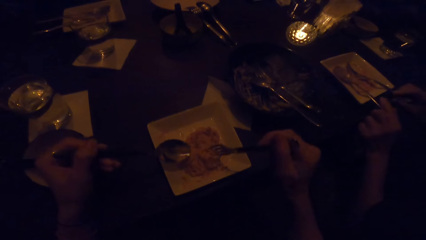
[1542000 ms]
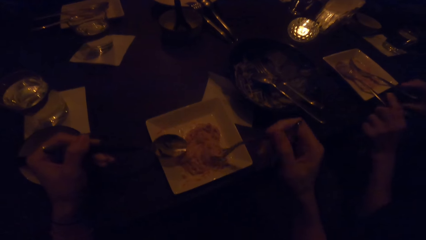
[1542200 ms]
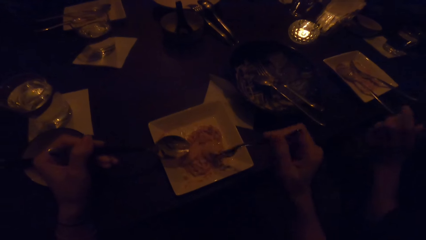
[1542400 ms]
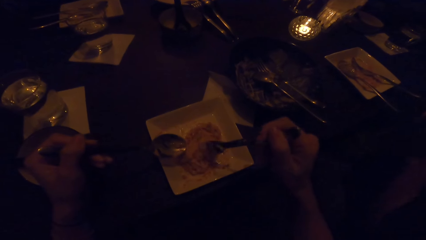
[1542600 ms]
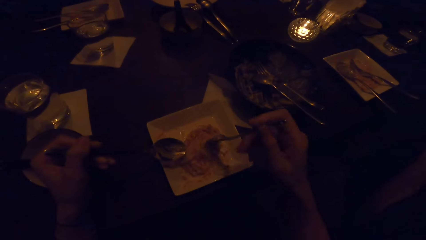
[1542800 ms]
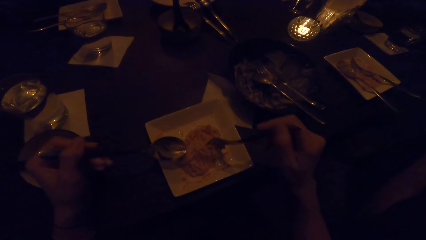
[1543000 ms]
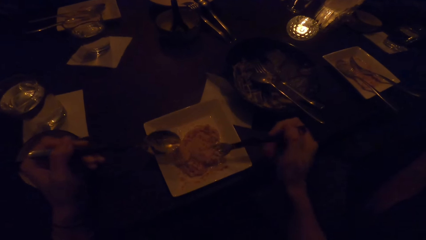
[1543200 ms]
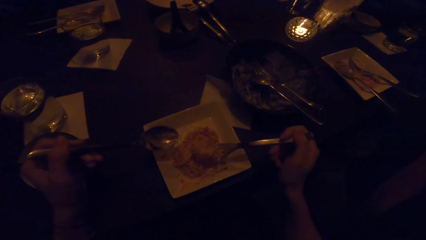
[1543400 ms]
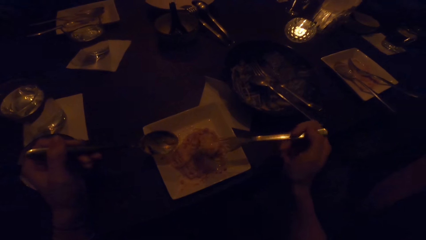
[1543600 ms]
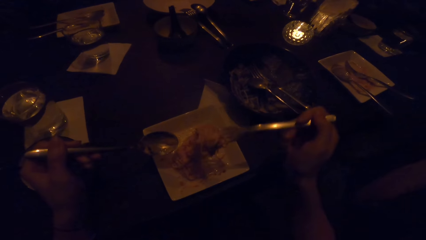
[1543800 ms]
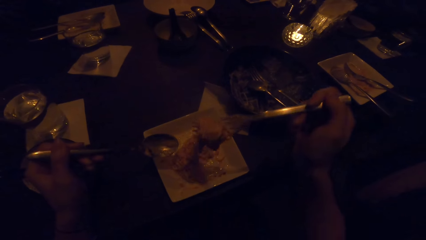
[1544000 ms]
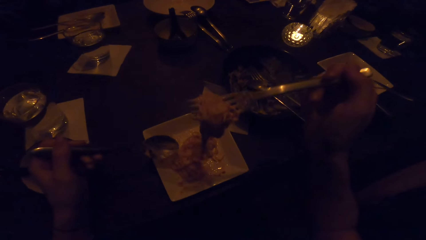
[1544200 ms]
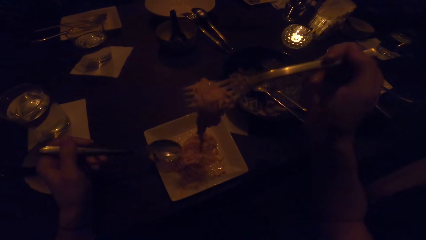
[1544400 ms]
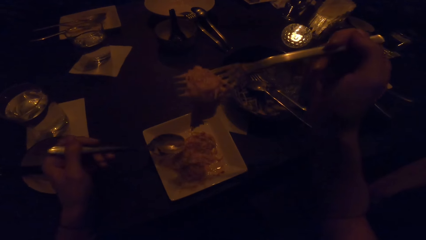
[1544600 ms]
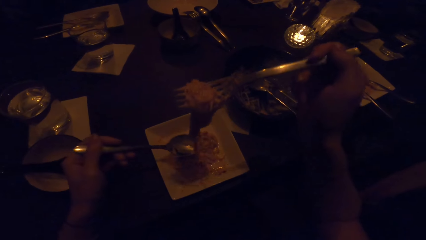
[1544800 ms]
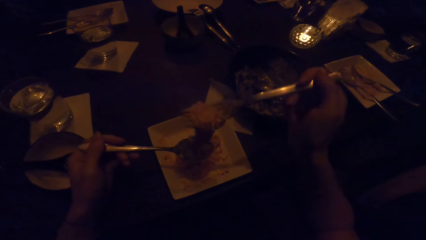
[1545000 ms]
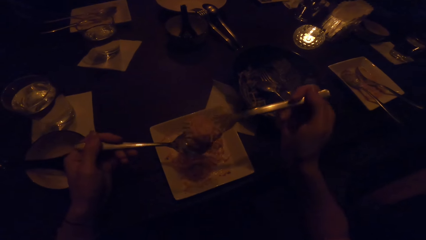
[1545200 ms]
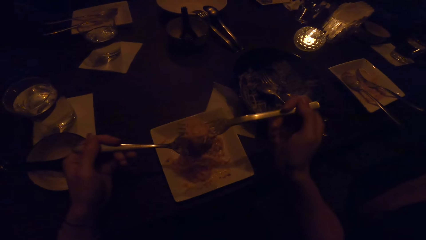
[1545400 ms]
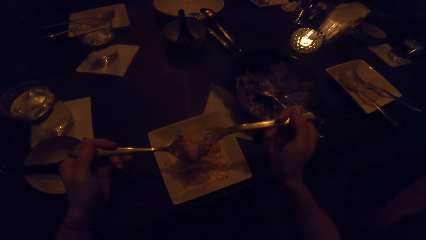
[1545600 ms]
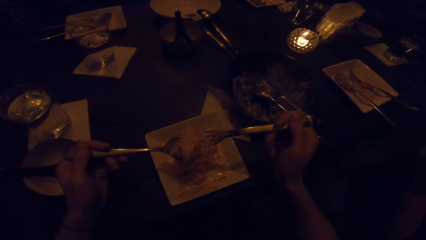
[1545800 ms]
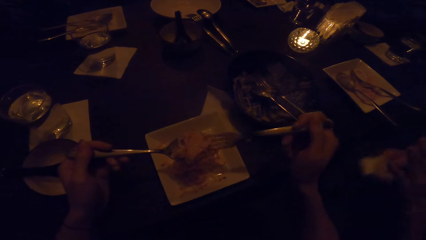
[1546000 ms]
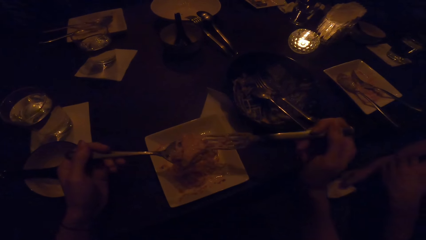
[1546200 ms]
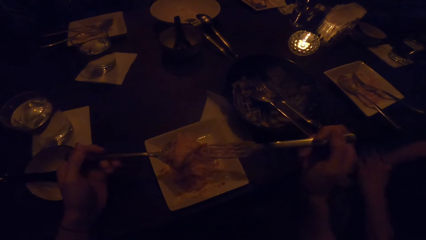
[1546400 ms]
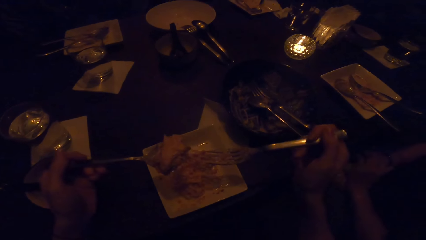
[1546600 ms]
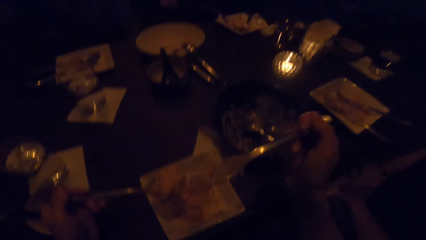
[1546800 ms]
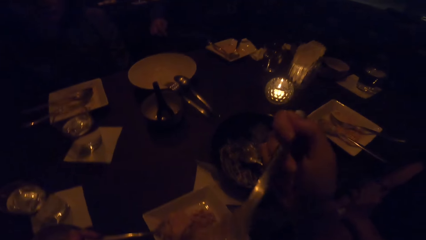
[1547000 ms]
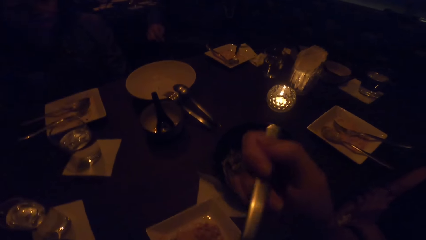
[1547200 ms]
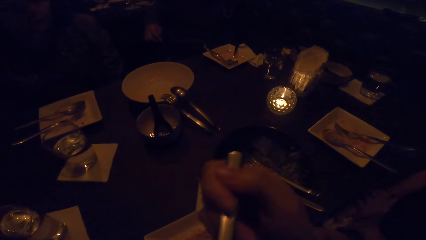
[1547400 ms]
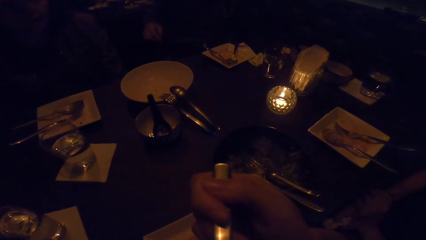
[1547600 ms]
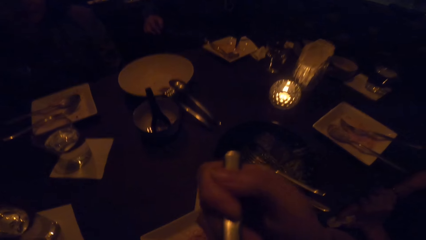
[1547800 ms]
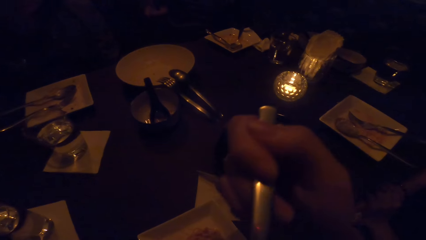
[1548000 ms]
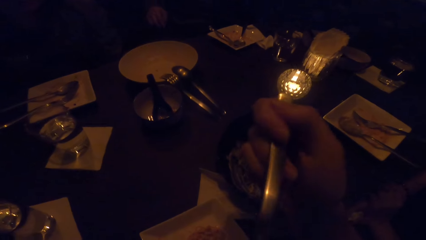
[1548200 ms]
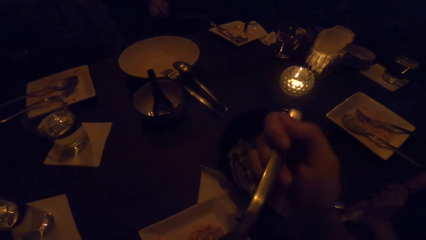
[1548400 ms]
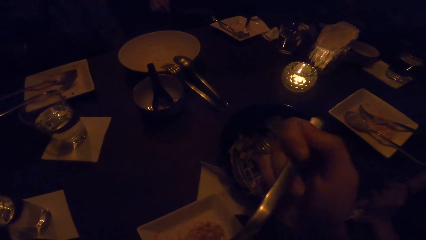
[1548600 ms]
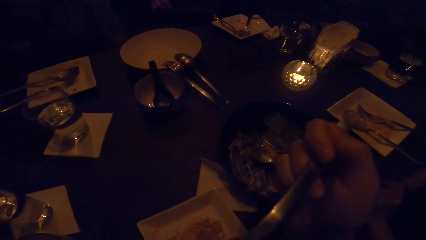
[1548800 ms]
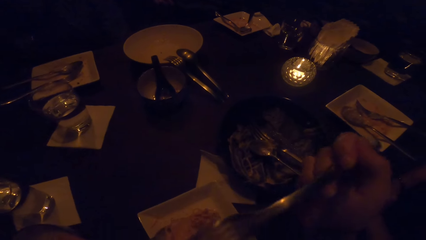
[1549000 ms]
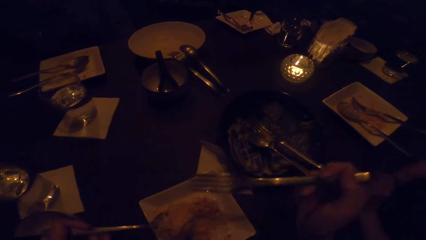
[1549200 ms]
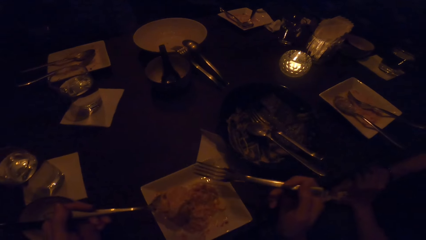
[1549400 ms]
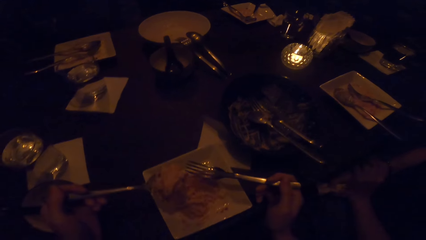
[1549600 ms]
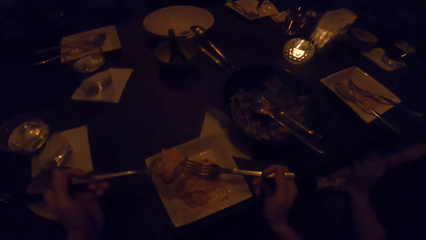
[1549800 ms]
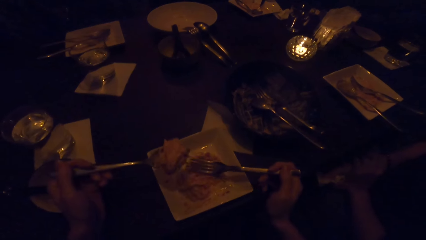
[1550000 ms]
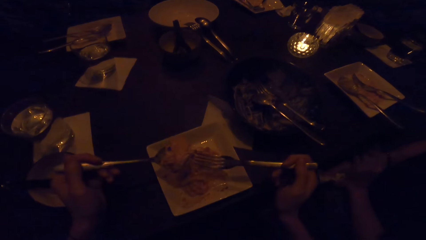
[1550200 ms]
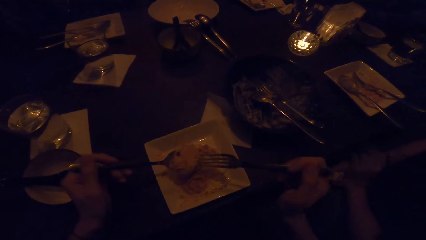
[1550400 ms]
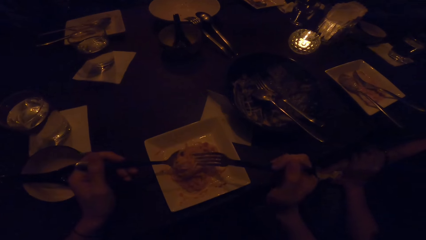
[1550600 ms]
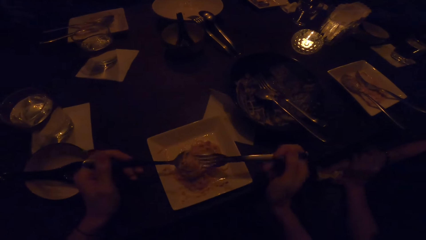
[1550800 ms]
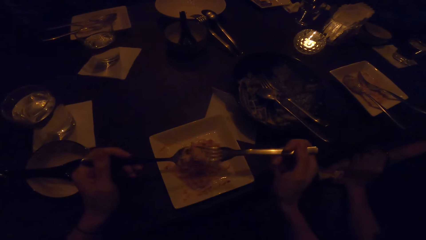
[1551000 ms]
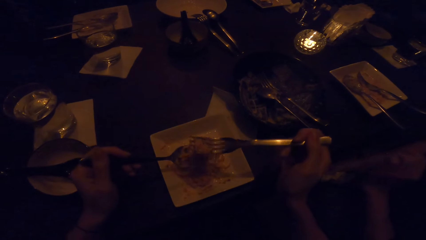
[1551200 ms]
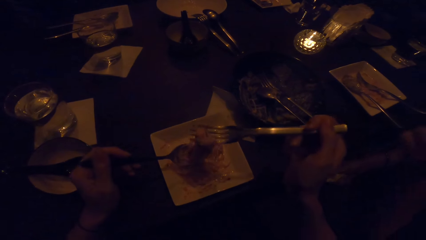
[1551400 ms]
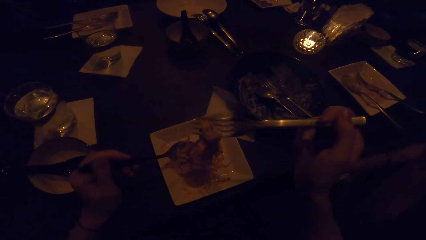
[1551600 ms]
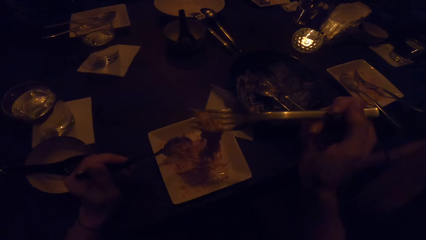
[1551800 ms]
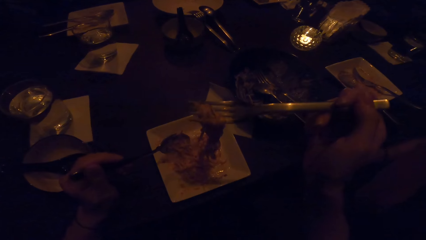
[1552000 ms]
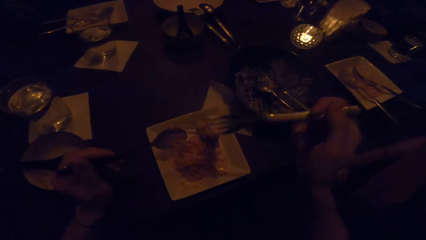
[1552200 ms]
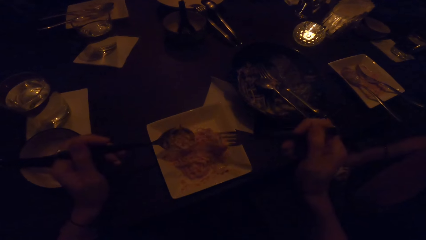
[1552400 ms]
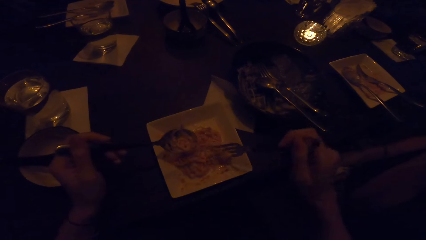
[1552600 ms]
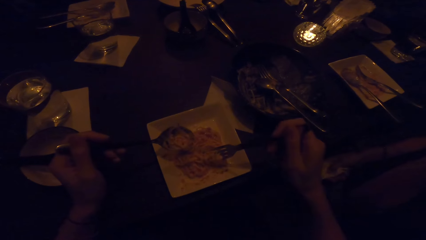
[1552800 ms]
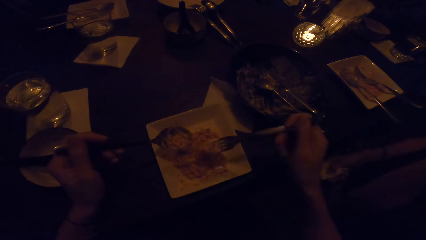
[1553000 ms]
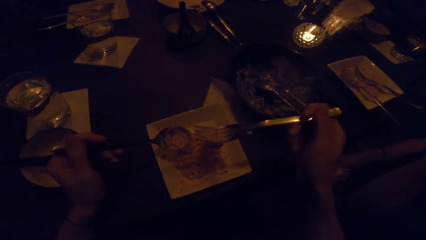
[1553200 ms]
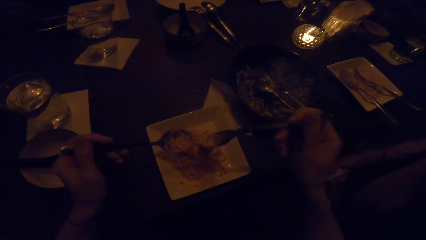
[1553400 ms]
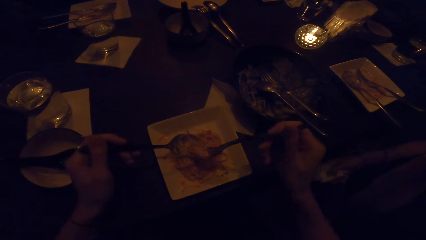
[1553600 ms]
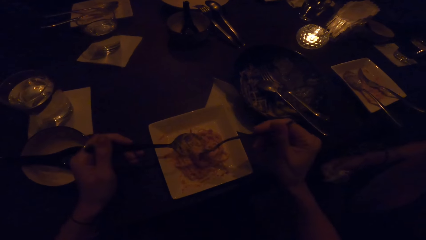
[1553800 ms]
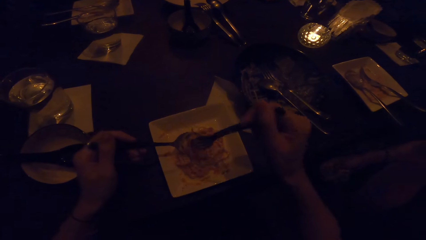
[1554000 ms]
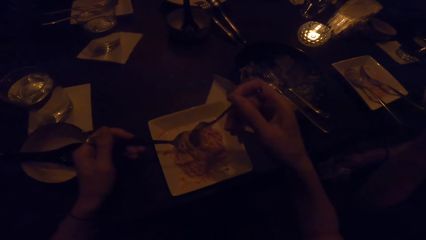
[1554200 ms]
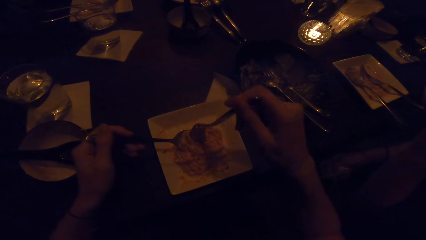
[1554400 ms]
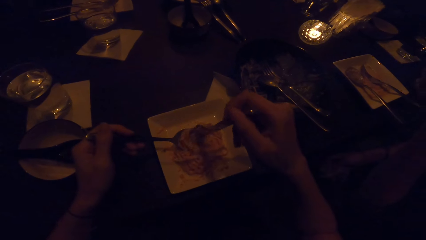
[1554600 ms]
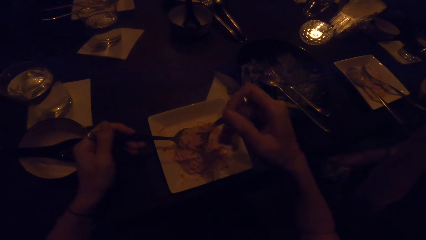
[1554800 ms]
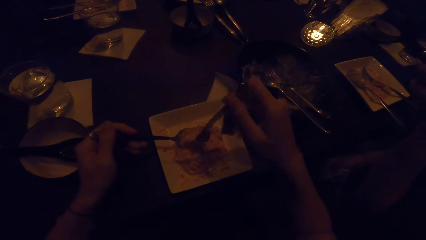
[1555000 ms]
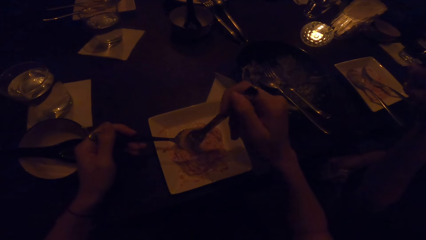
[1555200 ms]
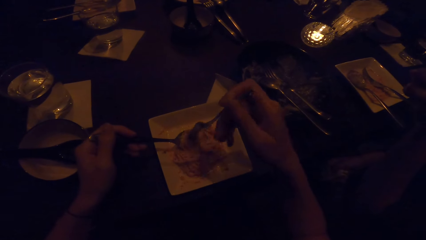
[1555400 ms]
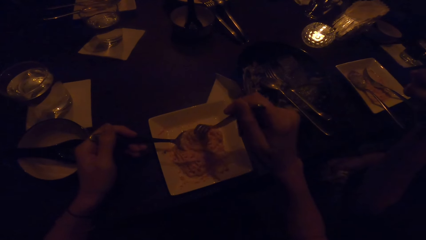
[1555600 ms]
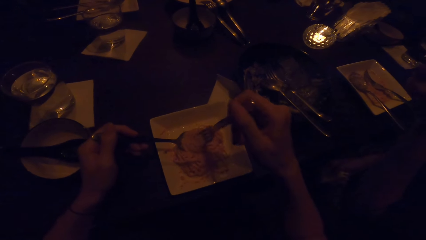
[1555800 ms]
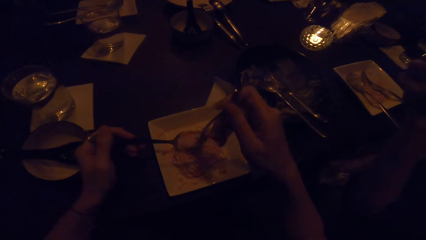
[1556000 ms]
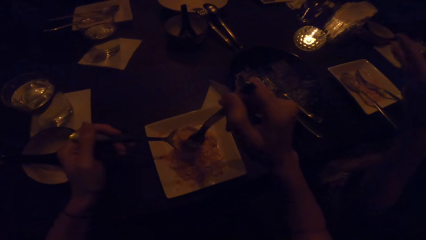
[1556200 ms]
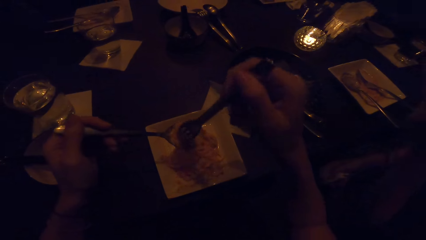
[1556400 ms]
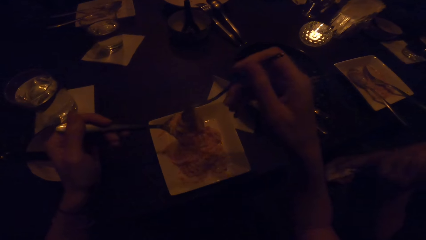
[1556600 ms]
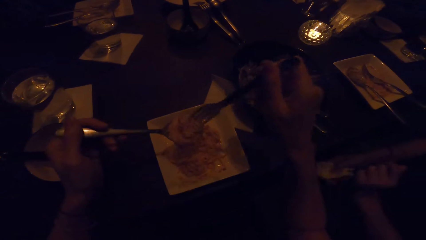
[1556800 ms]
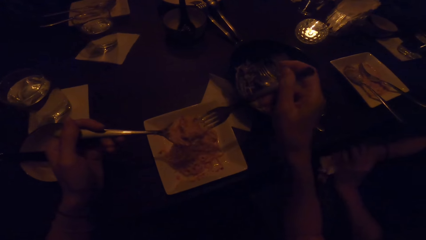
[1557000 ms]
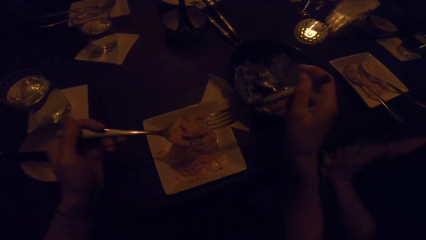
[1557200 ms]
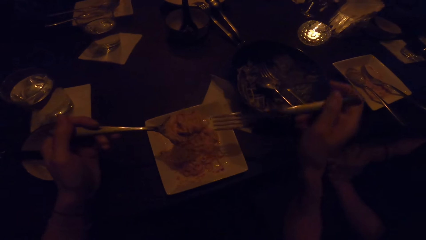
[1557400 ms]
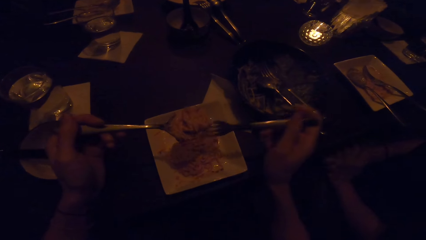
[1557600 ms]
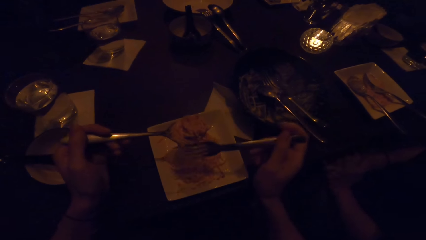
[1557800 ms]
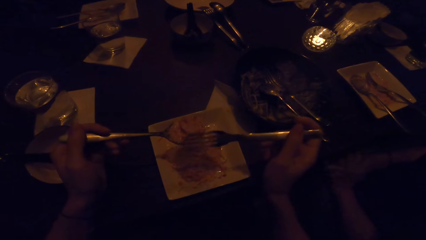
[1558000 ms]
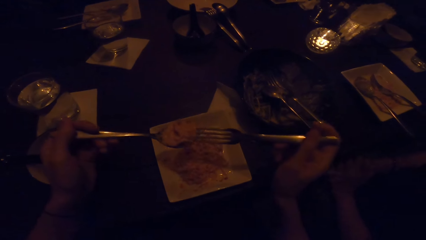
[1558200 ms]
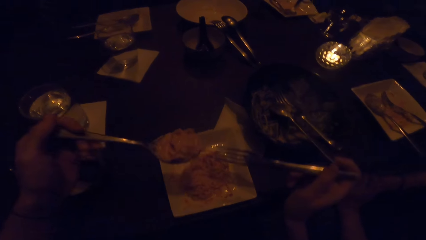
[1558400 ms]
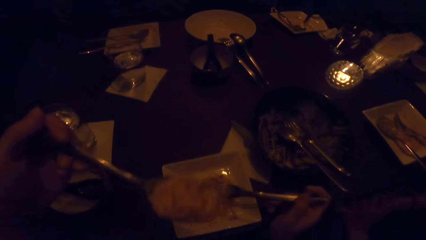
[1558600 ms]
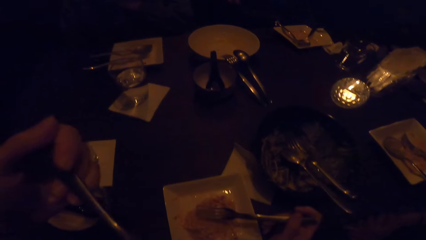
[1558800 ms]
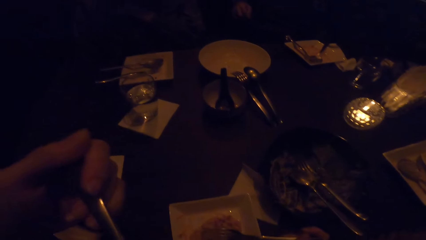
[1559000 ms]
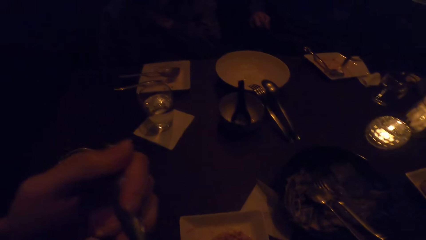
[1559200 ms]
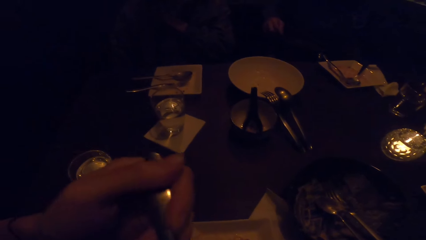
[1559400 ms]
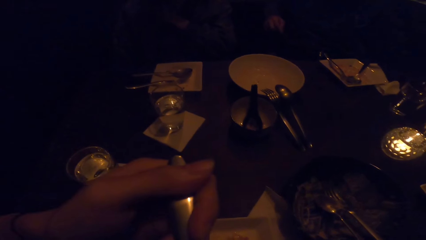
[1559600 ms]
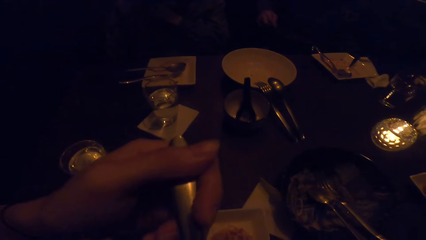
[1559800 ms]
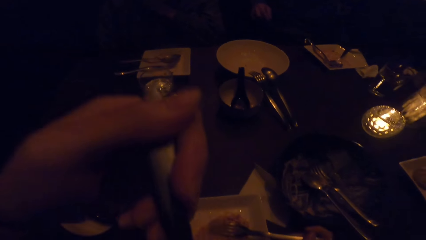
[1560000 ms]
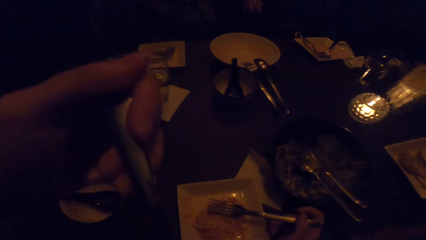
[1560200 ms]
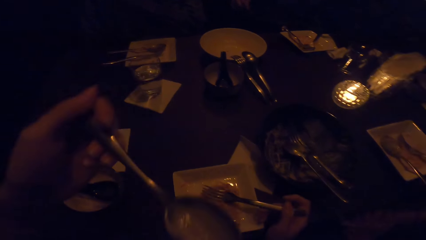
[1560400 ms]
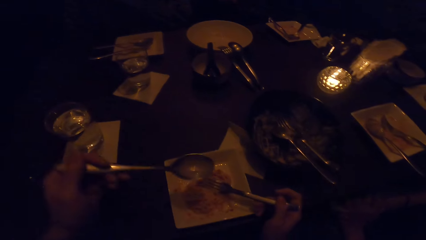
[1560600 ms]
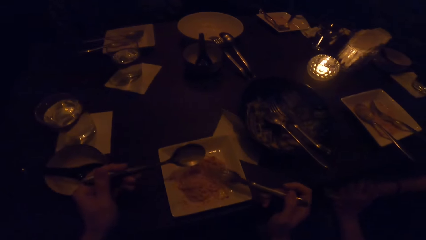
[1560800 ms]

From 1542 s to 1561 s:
The camera wearer puts the food on the spoon. They clear the food off the fork with the mouth. They pick up the food from the spoon with the fork. They put the food in the mouth.
